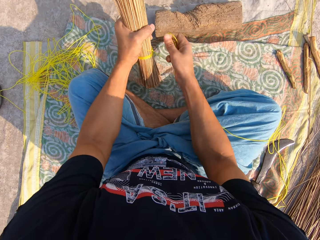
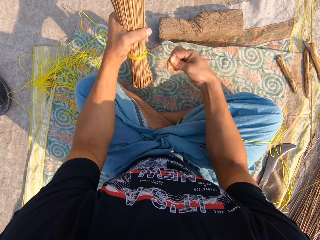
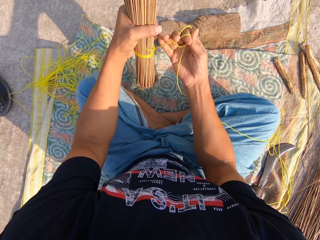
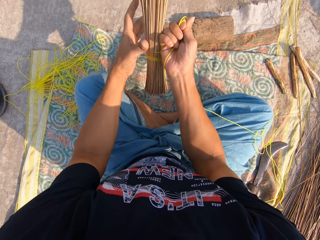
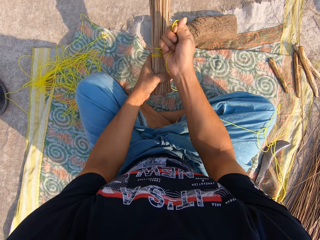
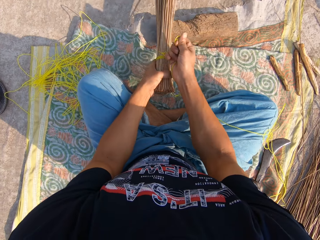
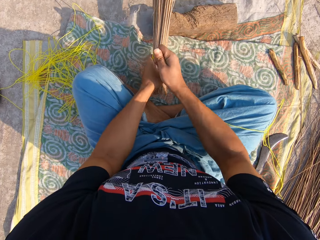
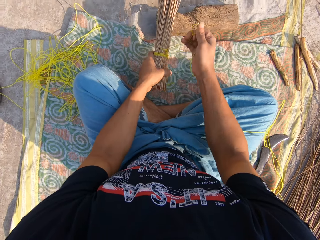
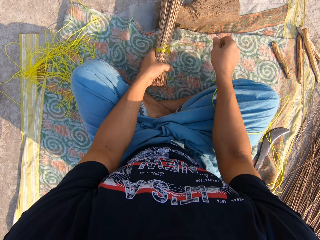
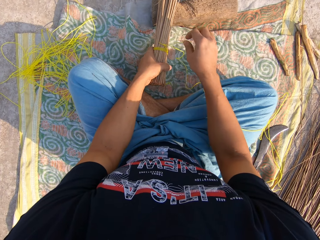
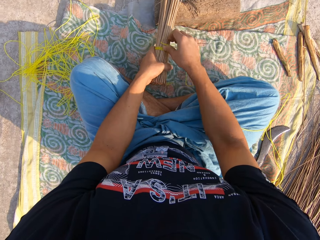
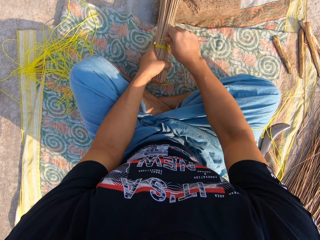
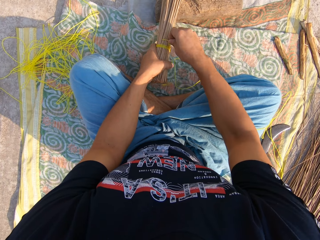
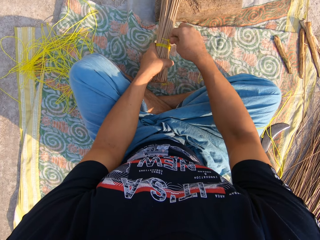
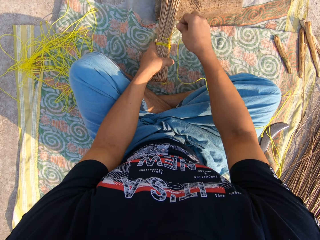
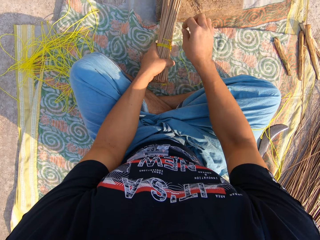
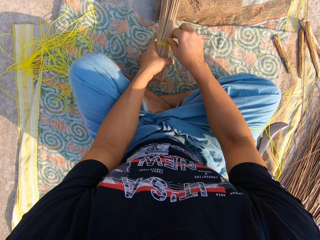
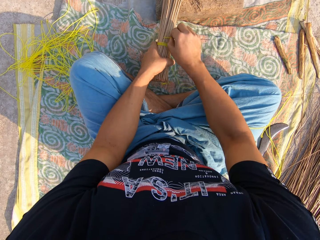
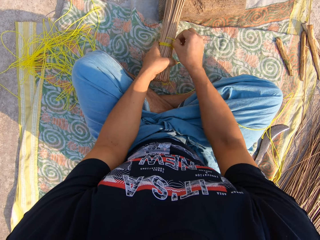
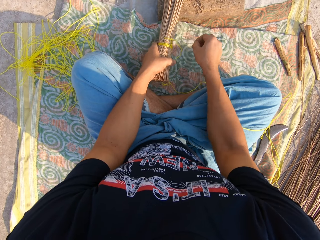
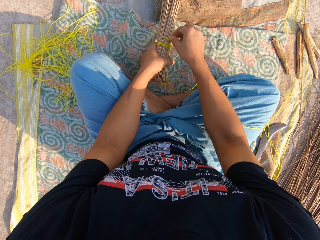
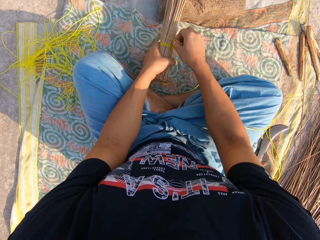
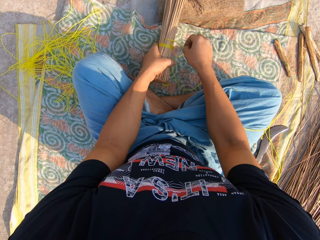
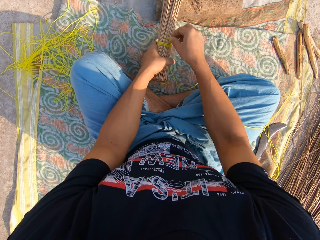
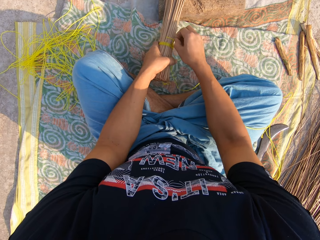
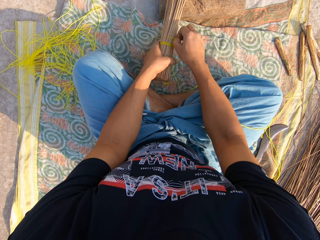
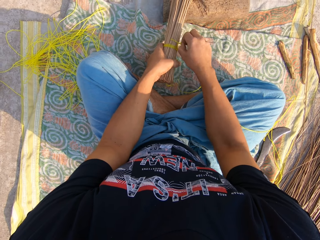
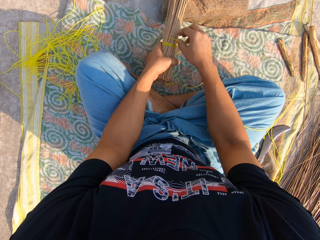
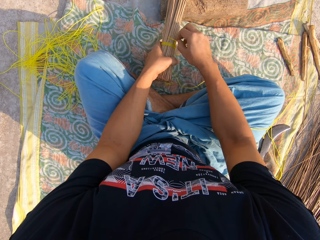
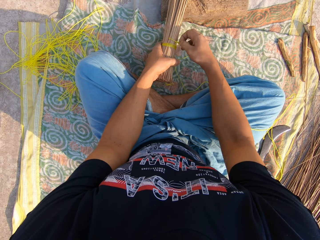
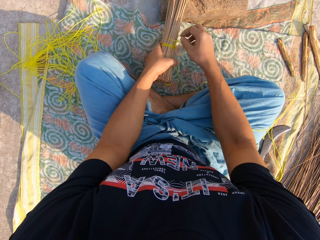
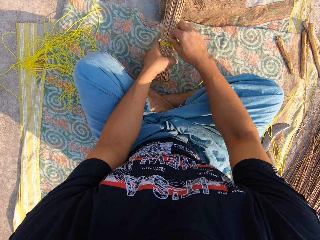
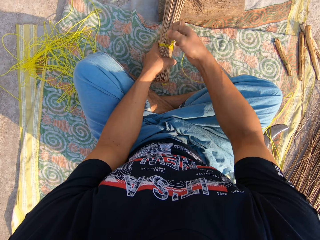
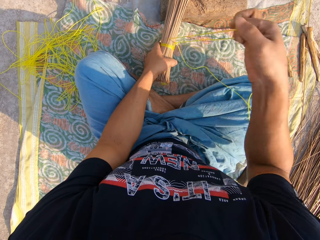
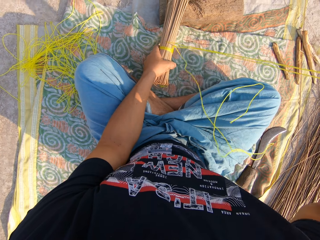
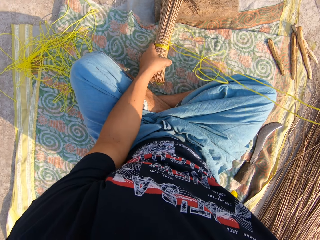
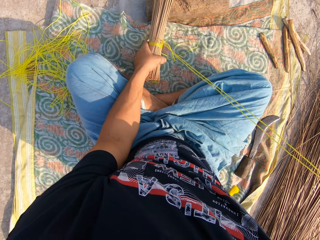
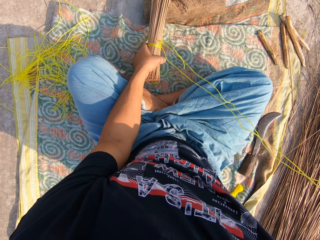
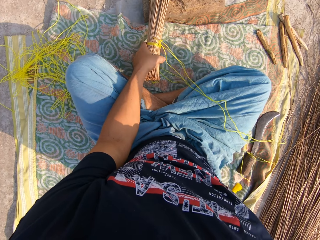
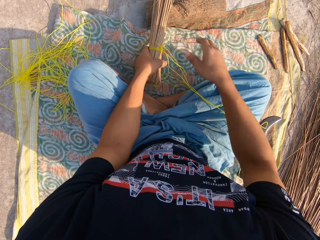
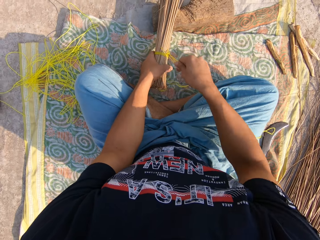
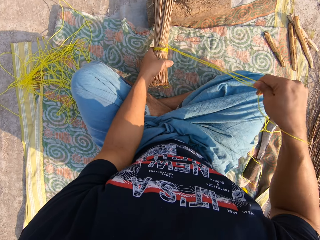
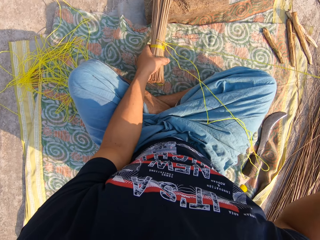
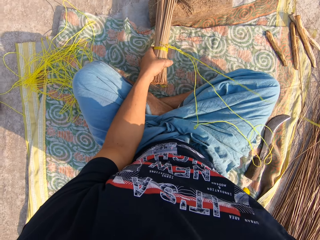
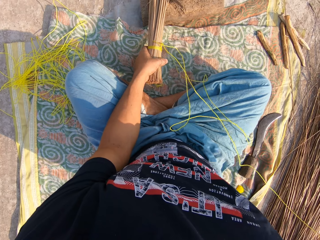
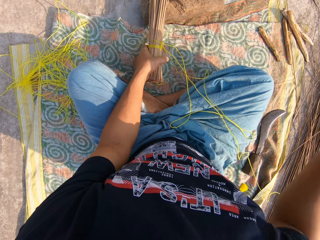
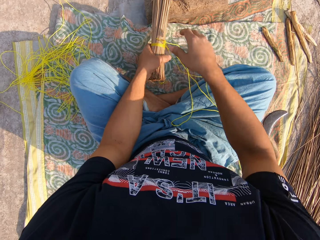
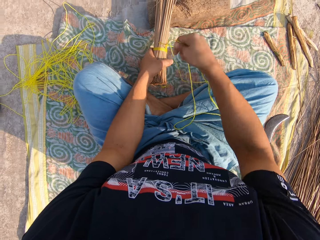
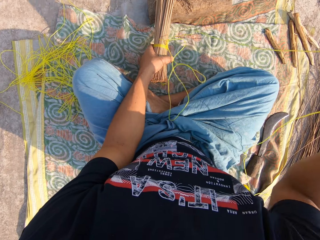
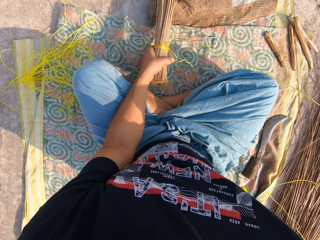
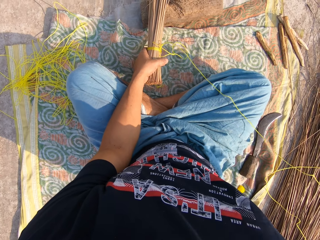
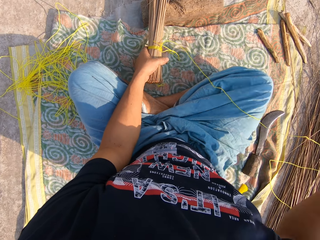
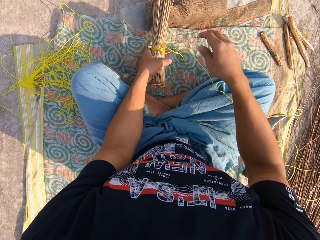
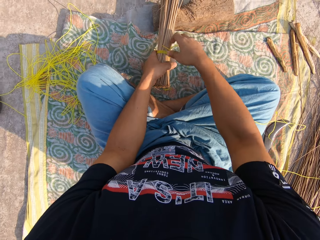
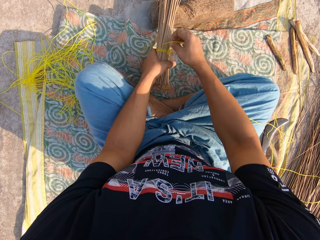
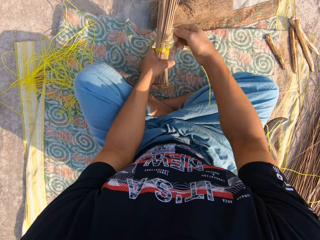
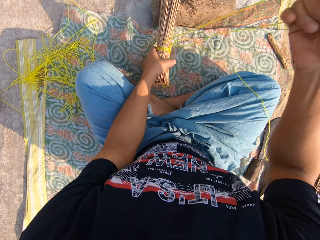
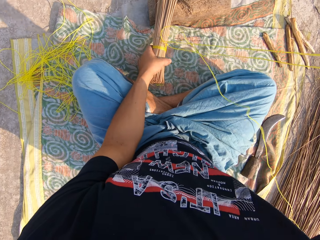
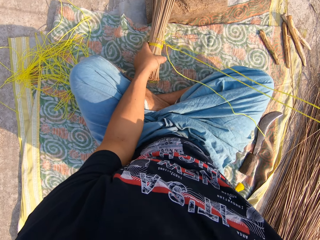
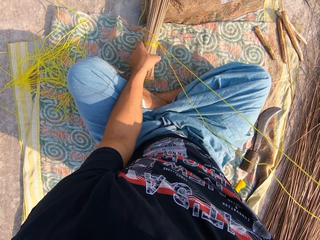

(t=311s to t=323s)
The camera wearer adjusts the rope.

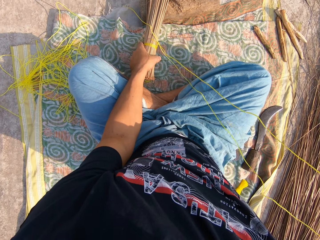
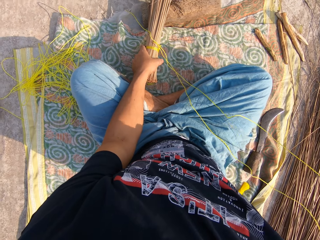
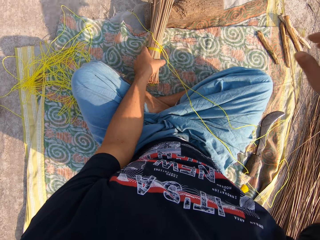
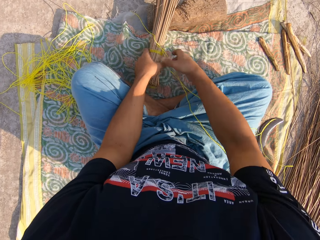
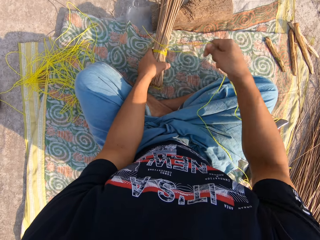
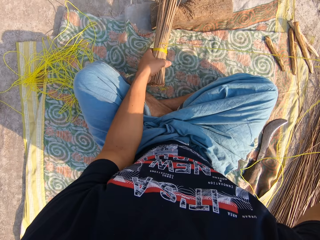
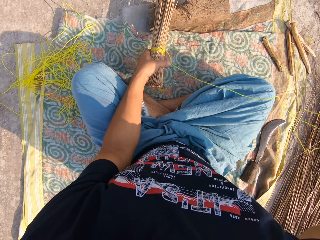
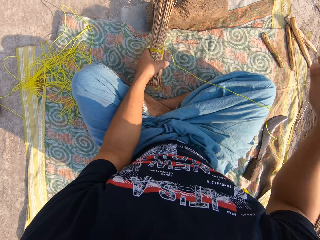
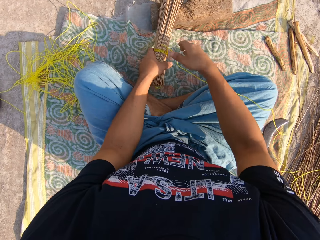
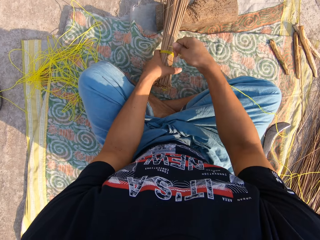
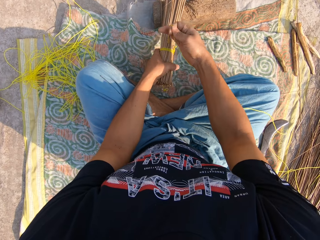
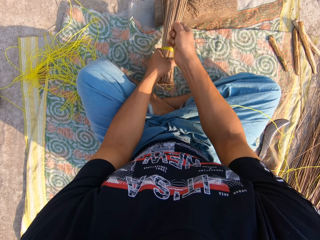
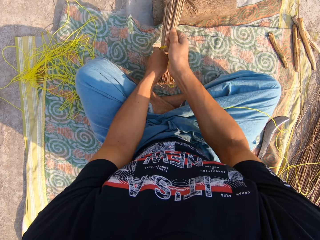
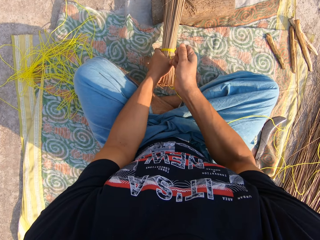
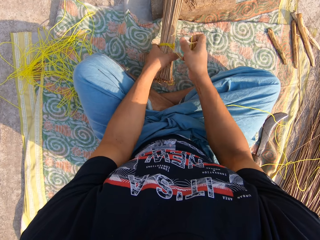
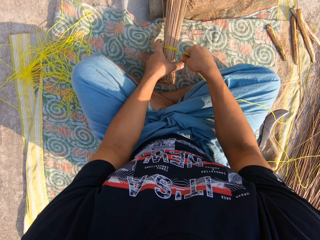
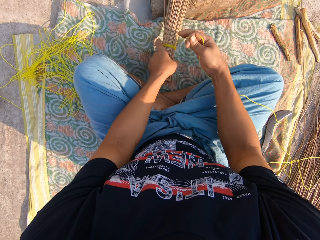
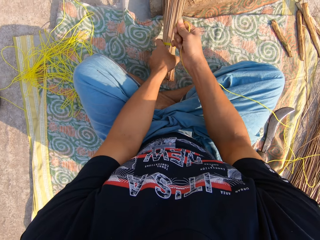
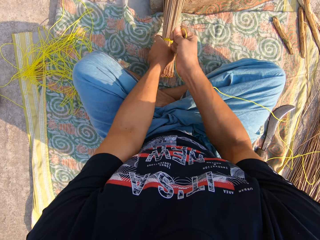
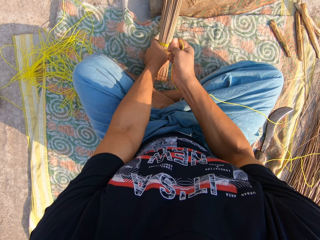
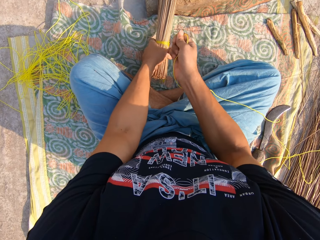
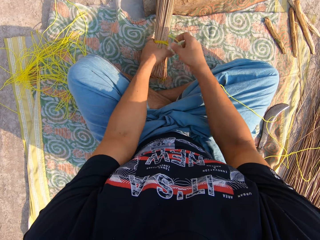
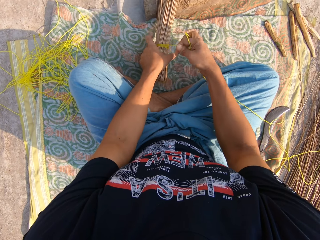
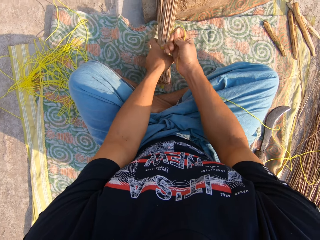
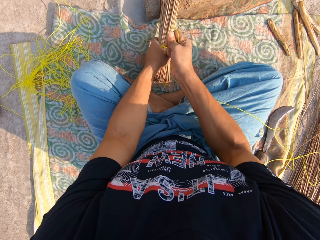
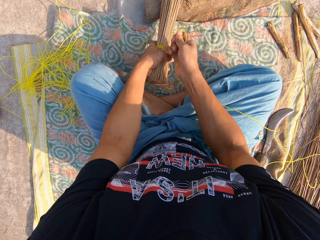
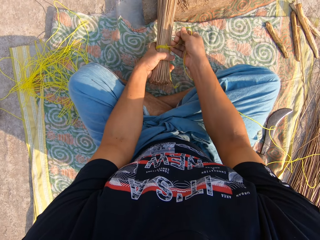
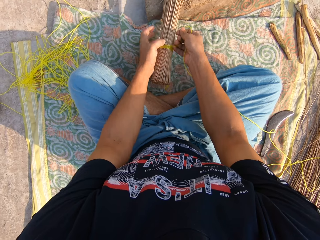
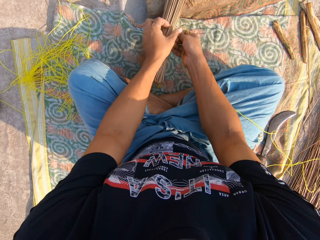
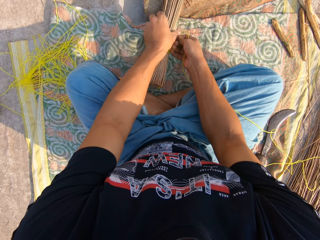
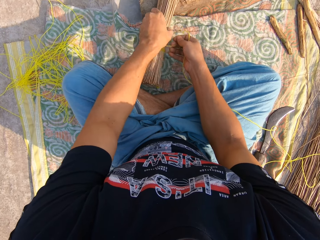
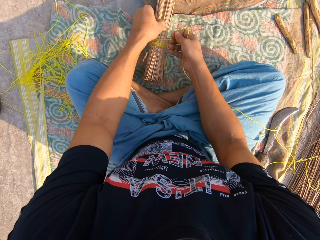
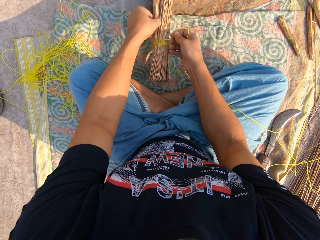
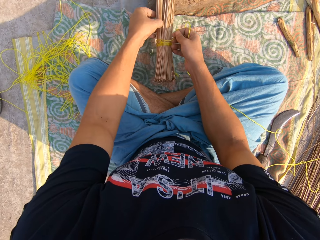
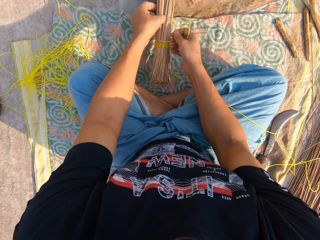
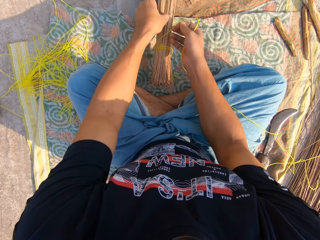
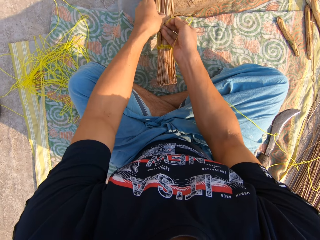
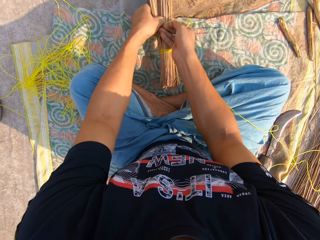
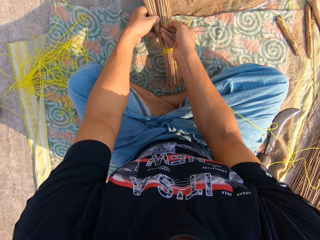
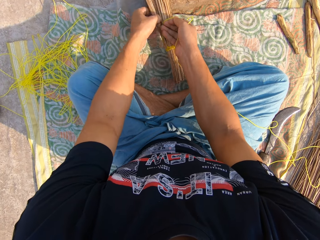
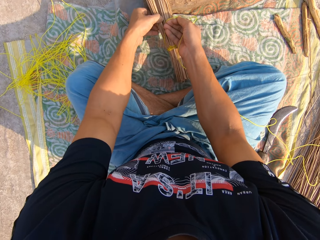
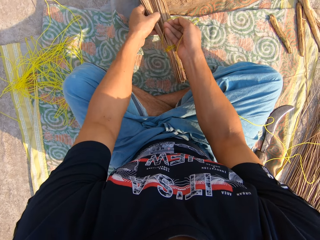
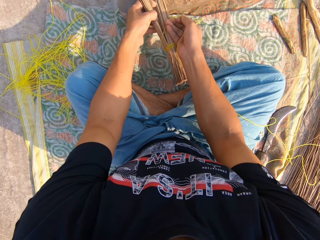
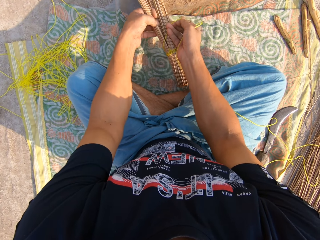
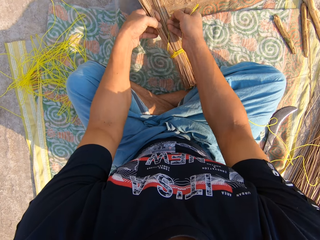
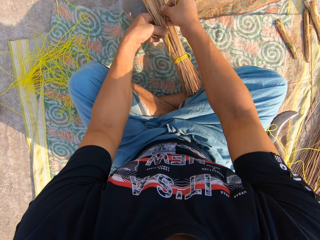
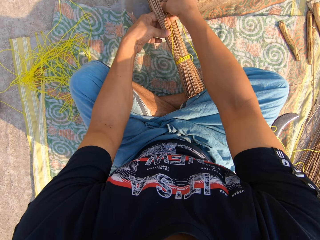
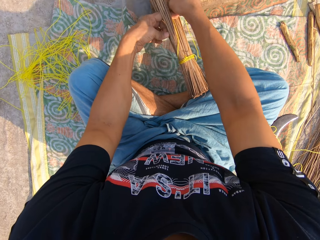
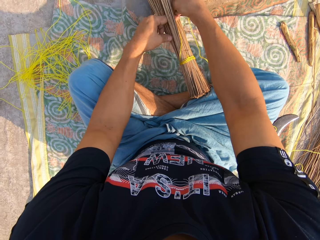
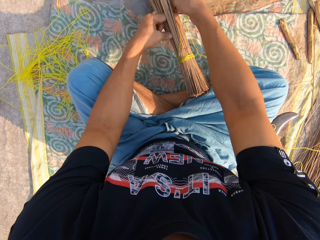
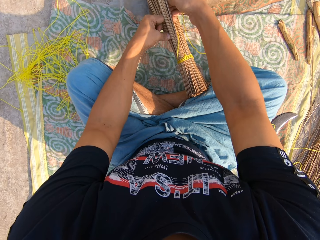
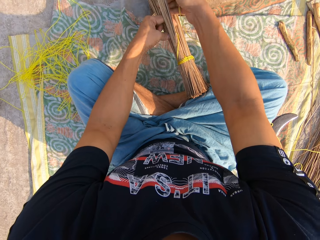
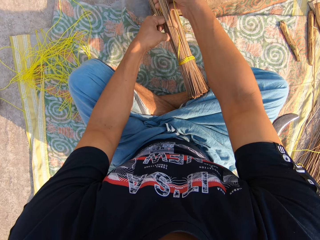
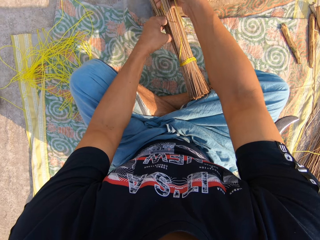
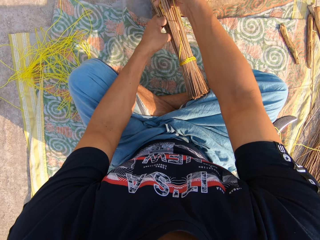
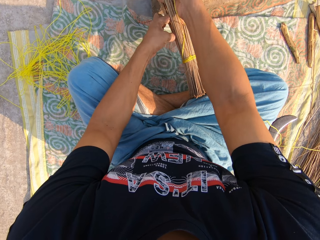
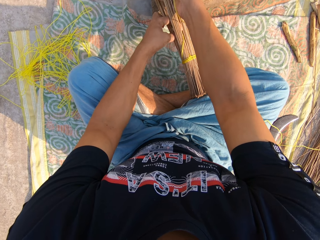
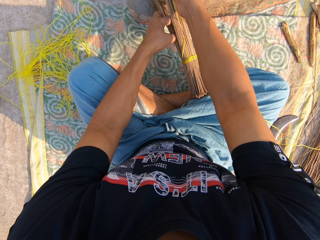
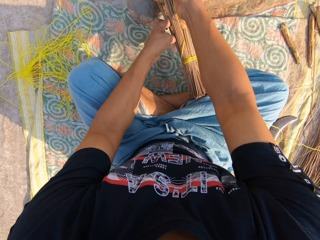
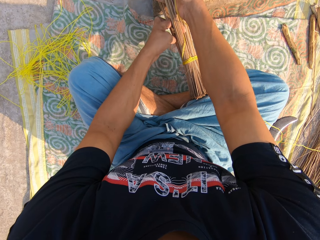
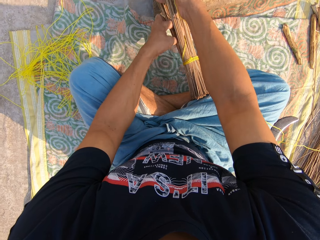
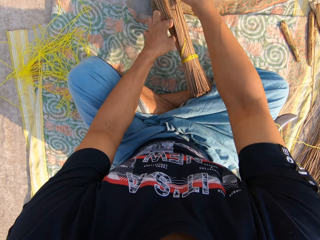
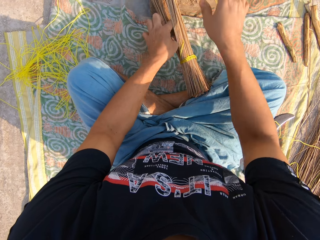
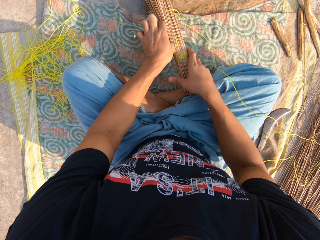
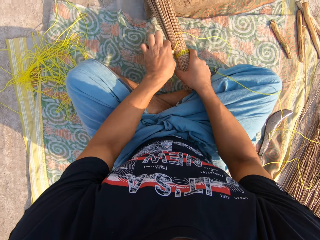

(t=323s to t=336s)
The camera wearer tightens the rope. They tie the rope around the broom.
